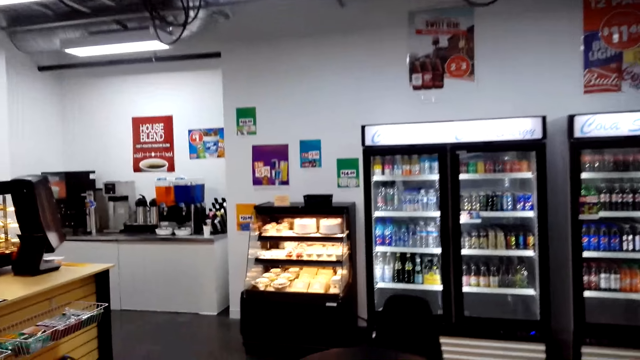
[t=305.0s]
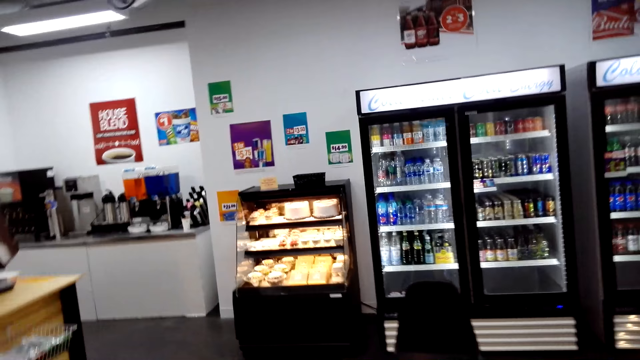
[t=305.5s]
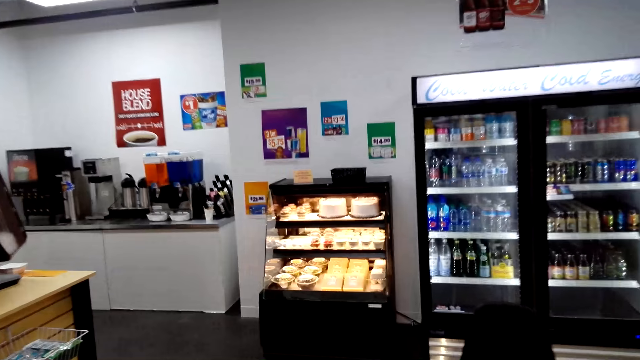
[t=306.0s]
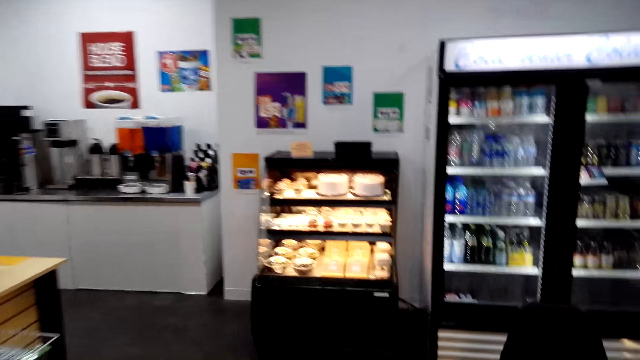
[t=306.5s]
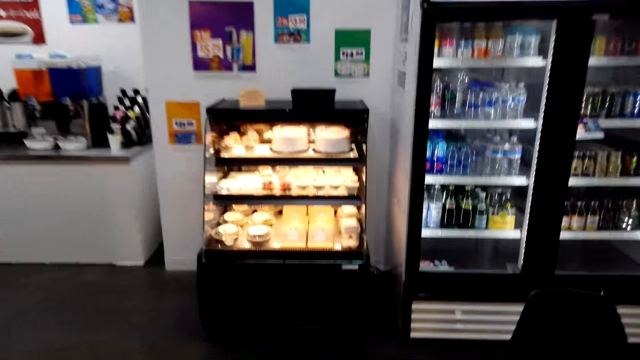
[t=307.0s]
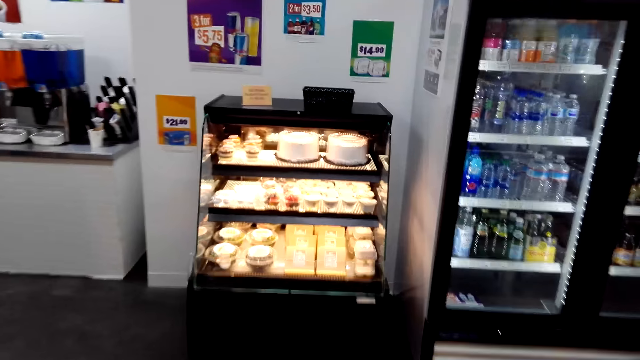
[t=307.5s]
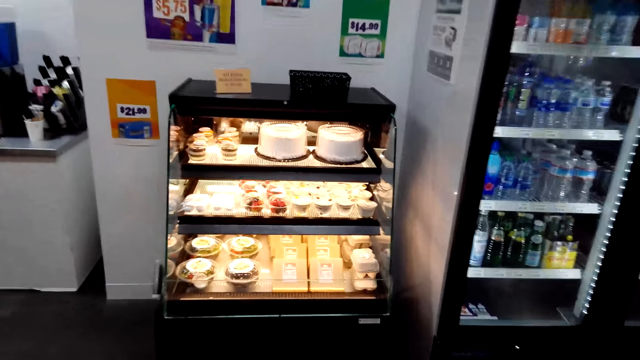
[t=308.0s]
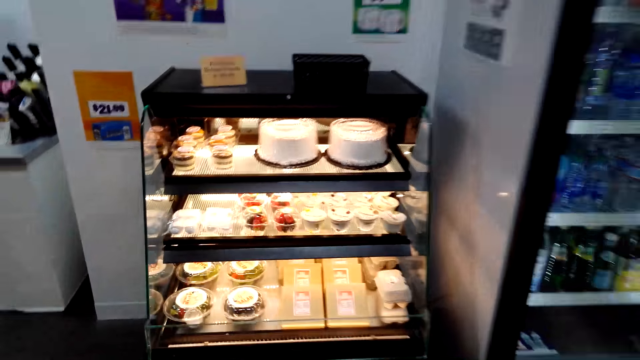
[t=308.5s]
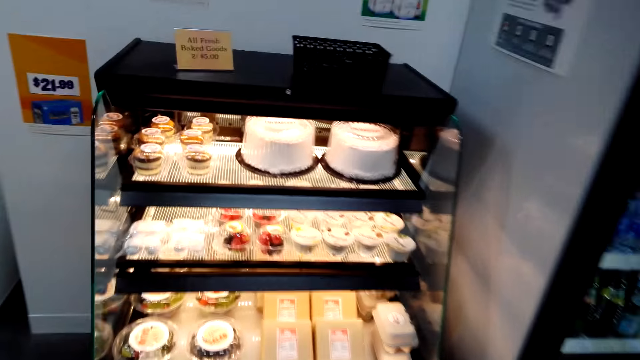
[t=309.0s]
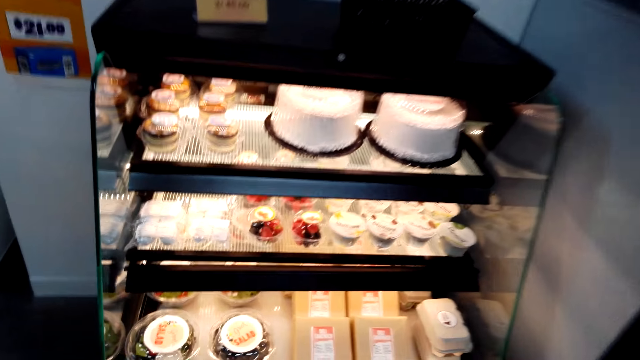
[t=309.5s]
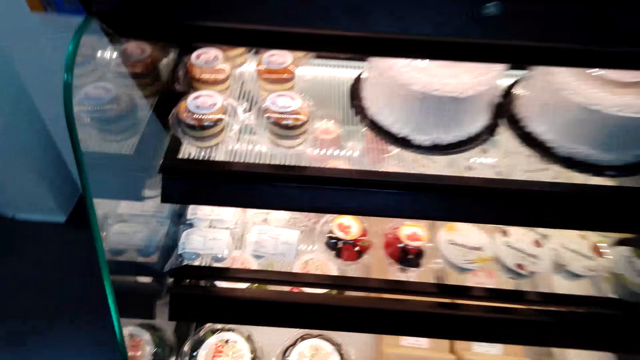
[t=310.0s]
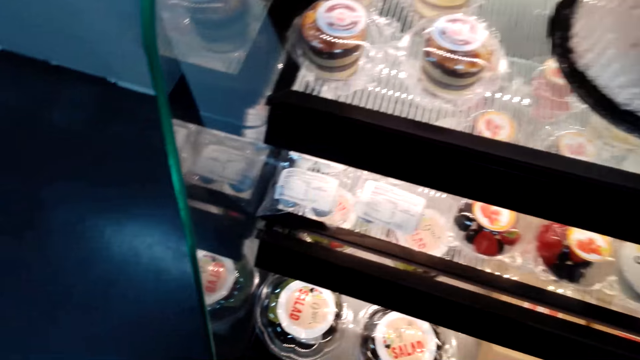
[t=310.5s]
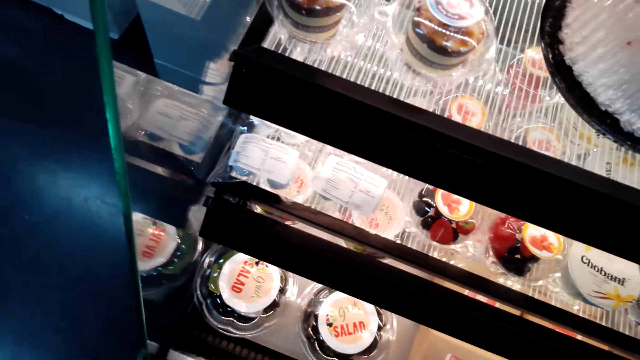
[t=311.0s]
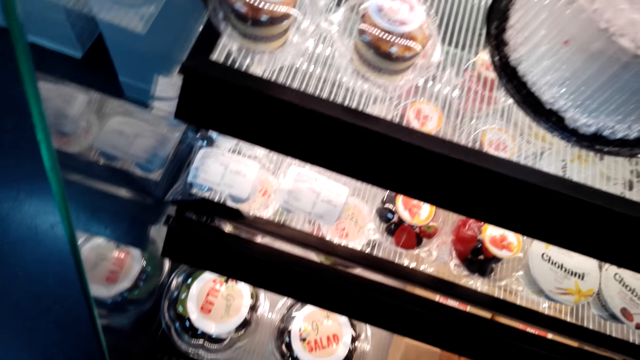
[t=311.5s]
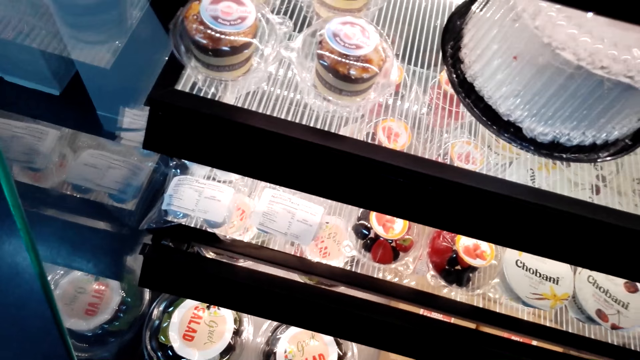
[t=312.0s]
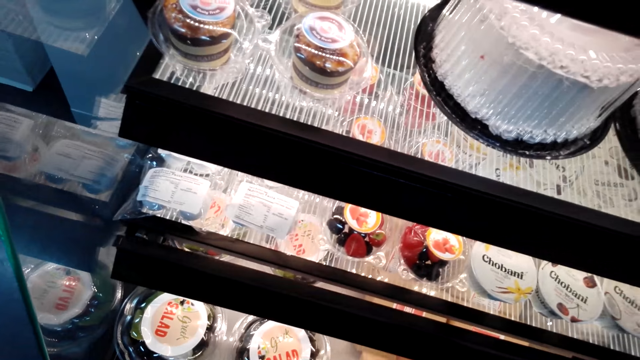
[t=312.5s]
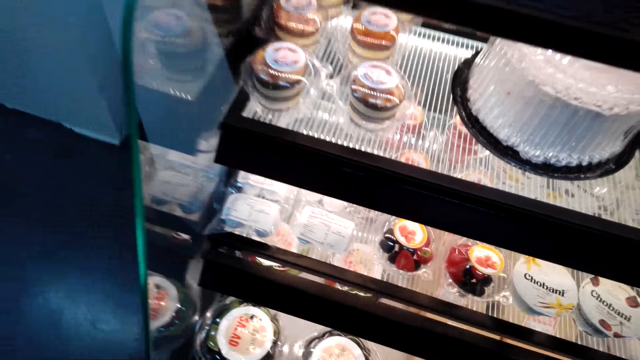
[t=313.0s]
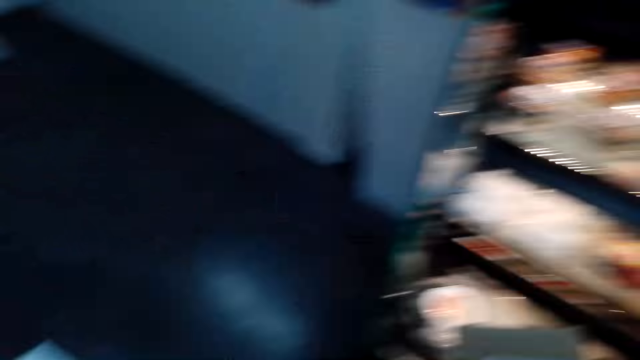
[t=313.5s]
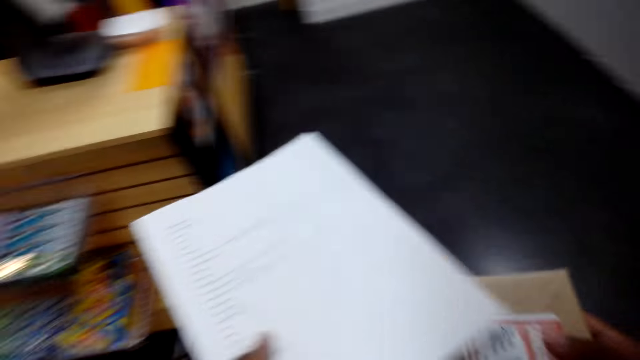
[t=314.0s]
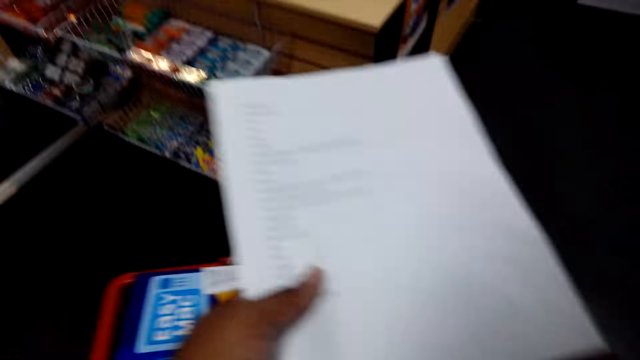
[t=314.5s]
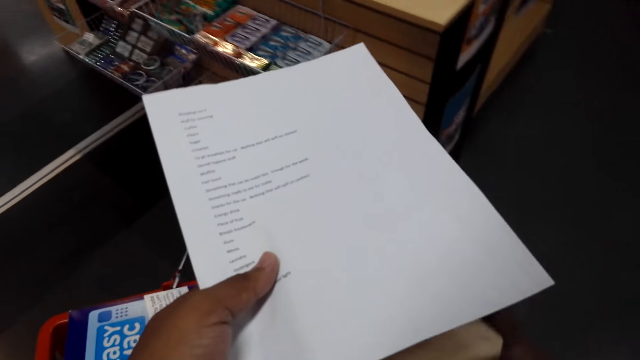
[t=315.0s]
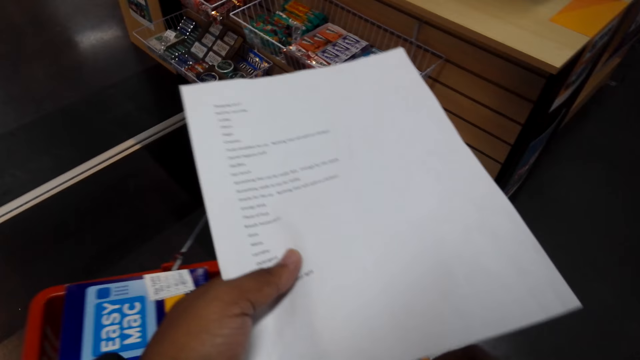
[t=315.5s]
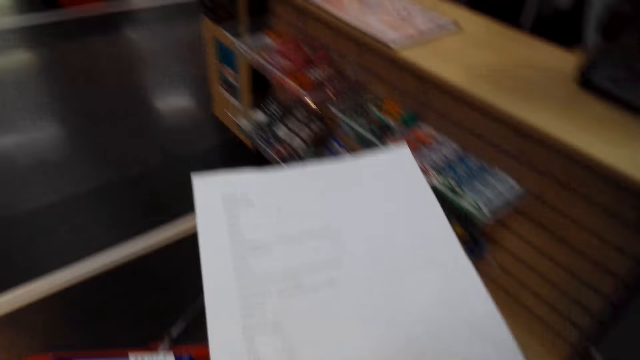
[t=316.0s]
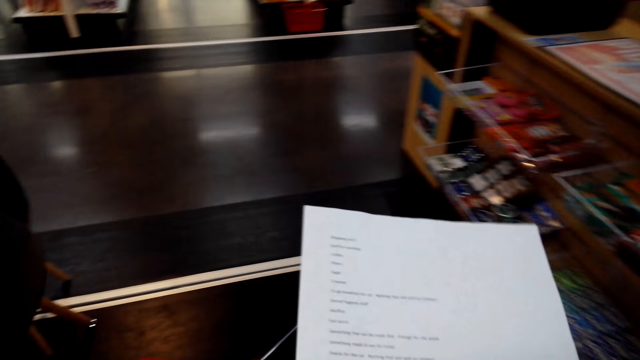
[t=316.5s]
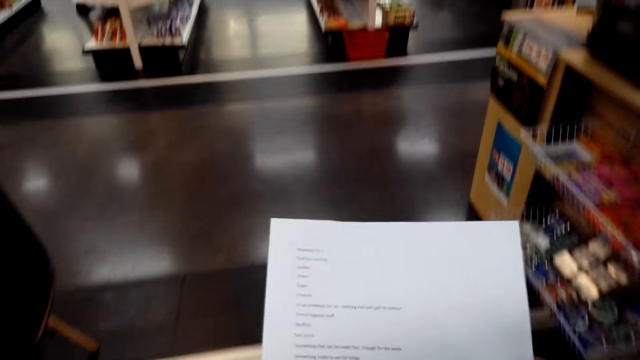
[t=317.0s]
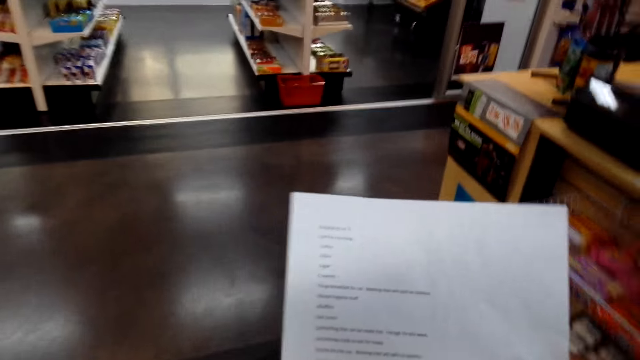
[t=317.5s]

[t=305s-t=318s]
The camera wearer looks at cakes. They take a cake in the cake display. They put the cake in the shopping bucket. They walk around the supermarket.

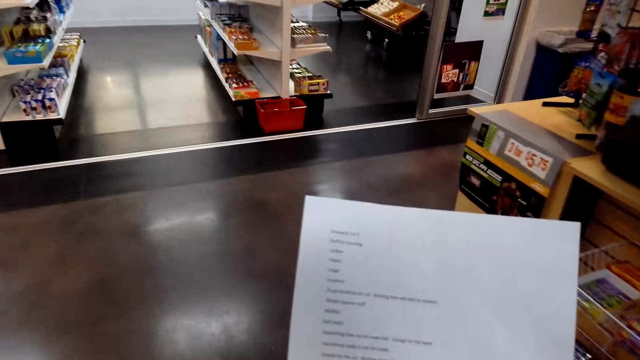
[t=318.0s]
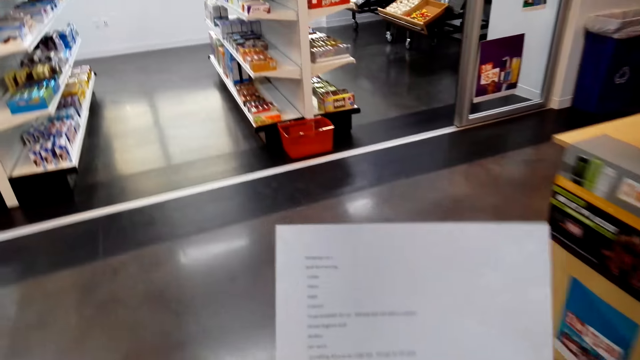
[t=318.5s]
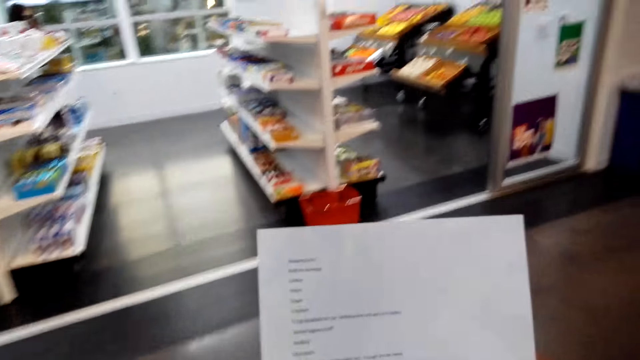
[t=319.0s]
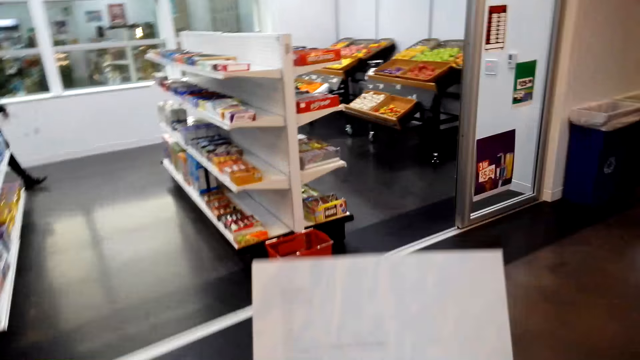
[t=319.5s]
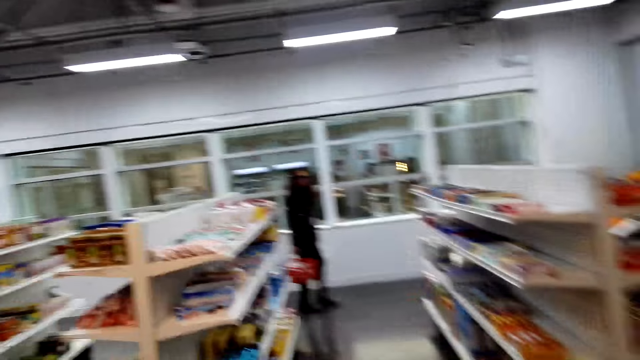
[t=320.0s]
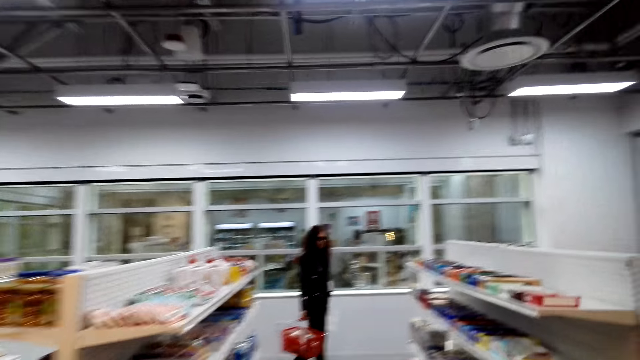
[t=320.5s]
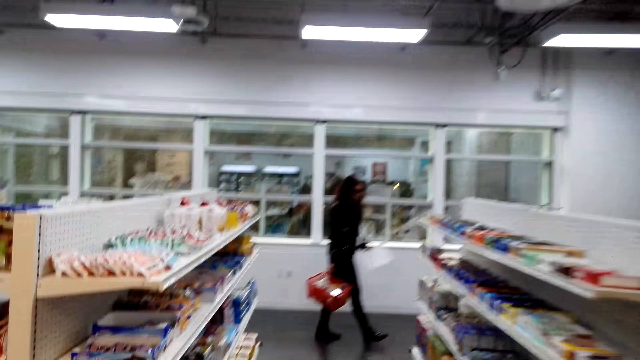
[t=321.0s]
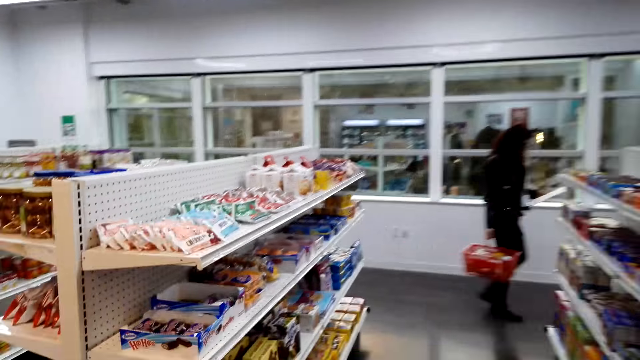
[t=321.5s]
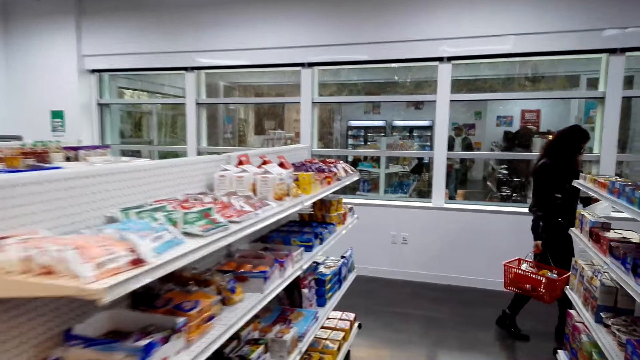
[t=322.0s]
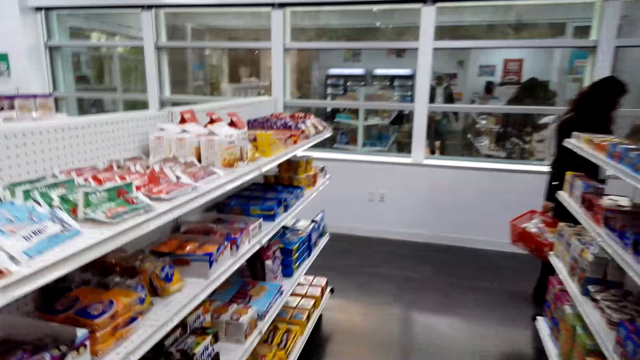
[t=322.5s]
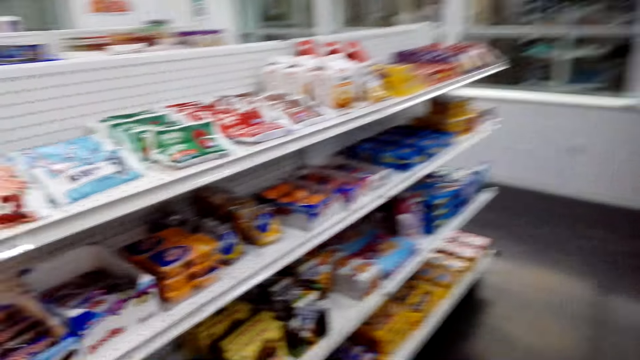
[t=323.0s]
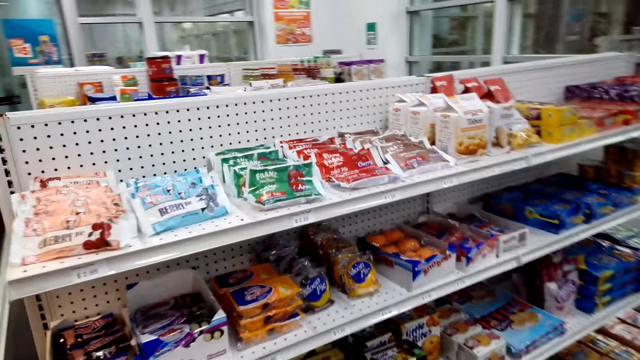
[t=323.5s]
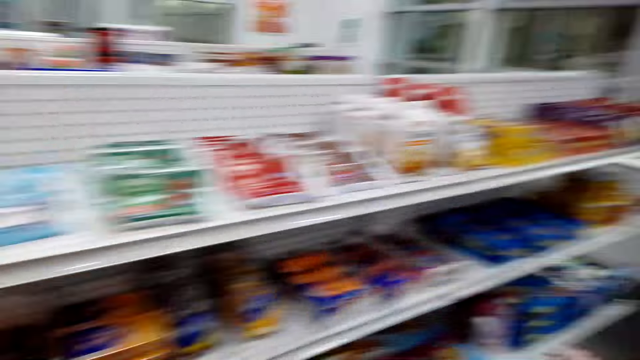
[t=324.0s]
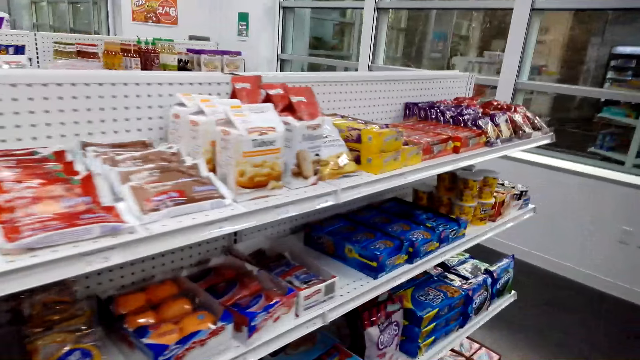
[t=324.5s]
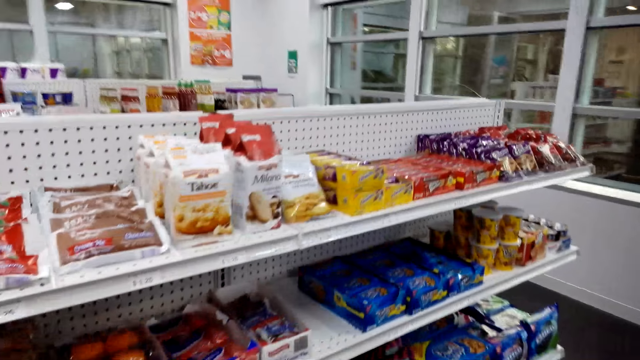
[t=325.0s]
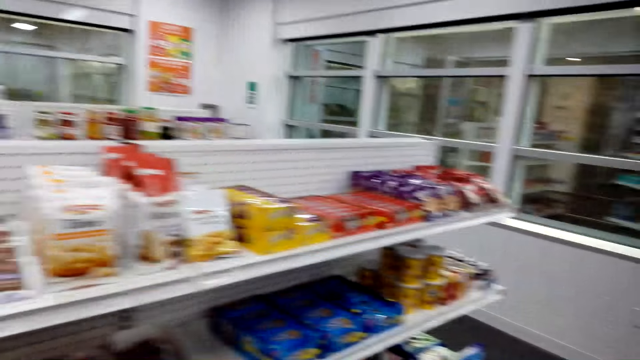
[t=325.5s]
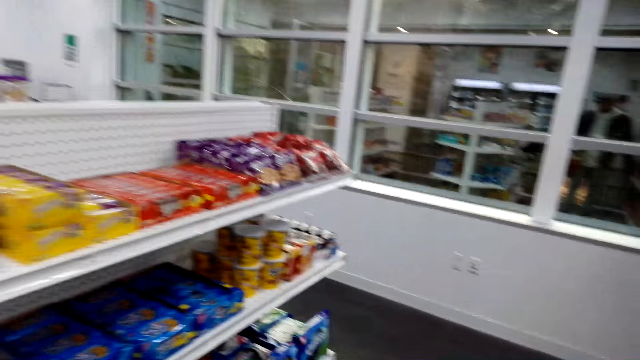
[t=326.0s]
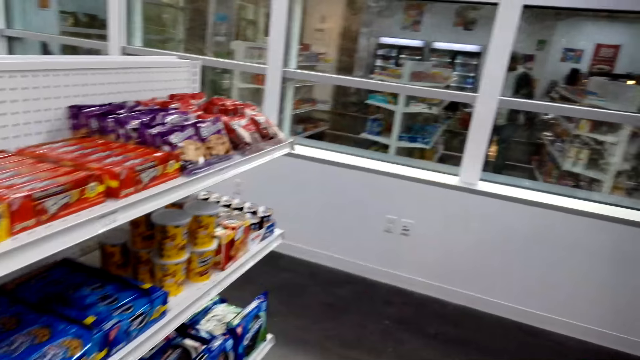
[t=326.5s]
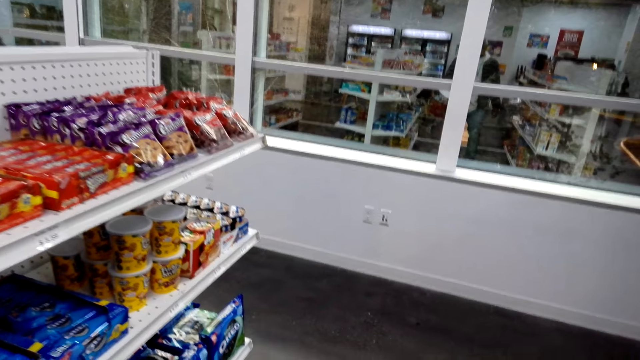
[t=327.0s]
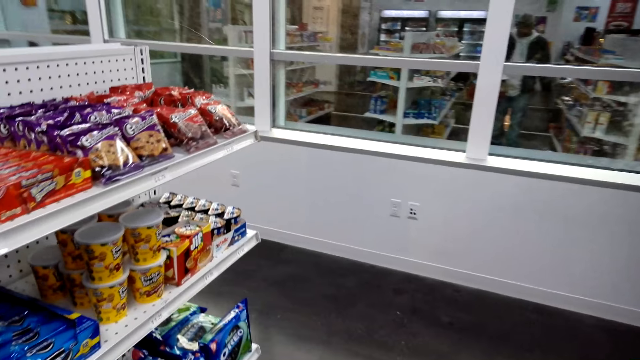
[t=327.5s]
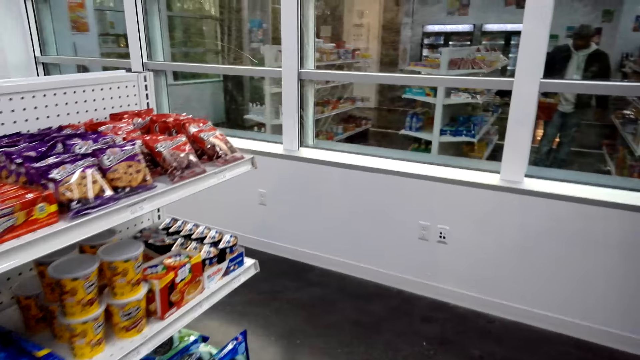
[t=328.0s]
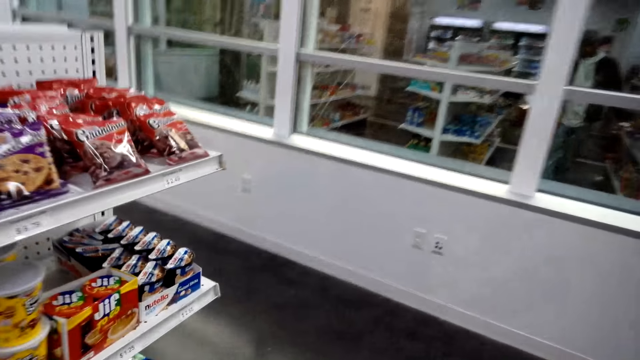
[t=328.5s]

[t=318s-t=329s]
The camera wearer reads the shopping list paper. They walk around the supermarket. They look at the supermarket shelf. They walk around the supermarket.
